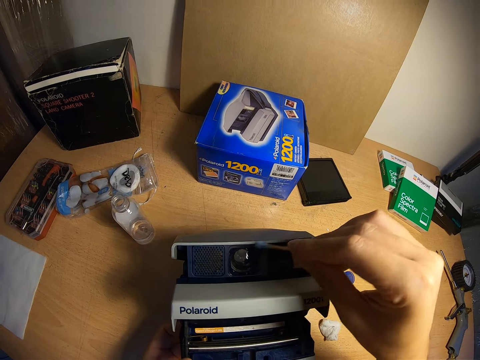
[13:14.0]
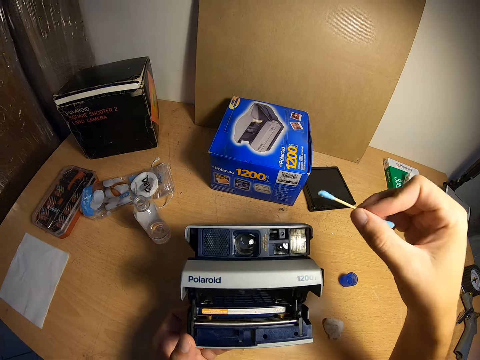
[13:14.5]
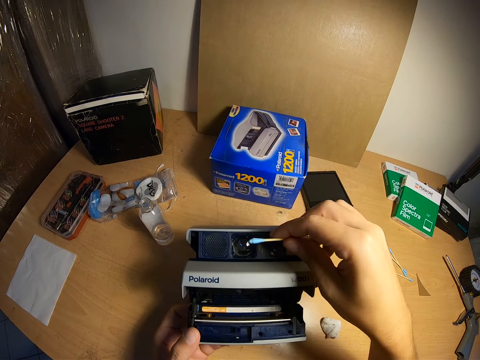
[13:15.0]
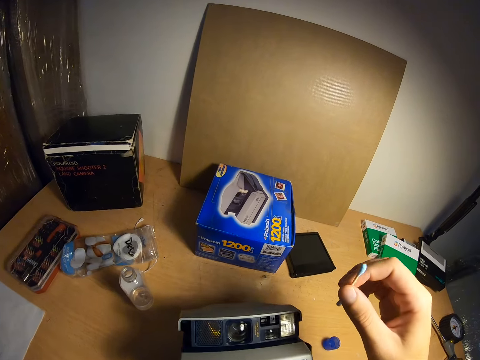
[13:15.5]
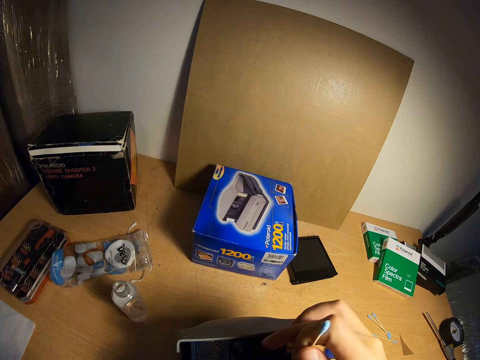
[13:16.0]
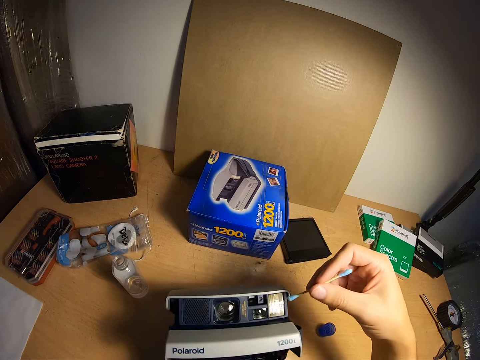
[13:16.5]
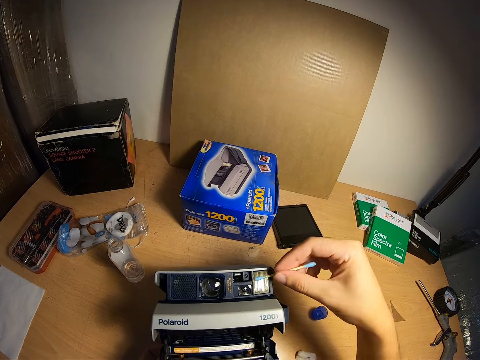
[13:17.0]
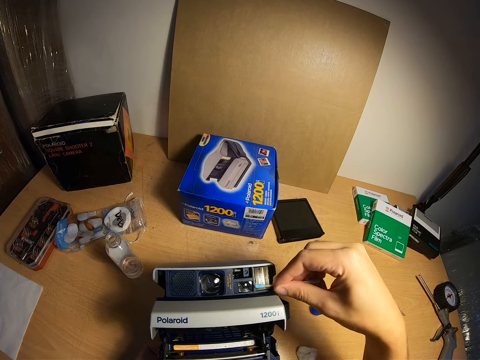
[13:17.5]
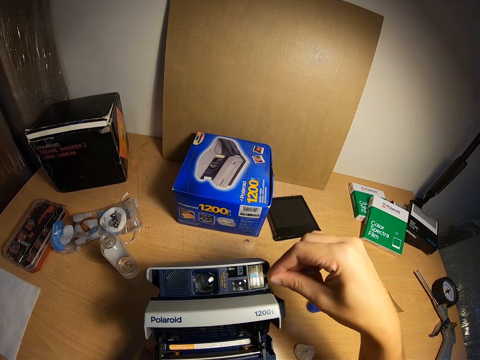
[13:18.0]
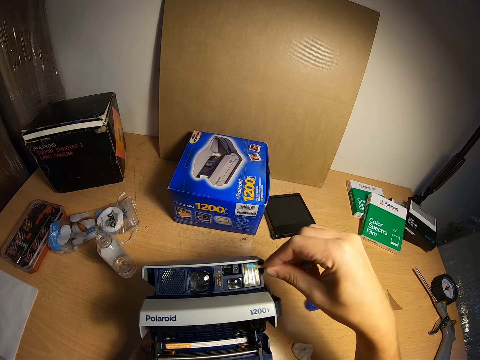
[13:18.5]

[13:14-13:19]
The camera wearer removes the cotton bud from the camera lens. They clean the flash unit of the camera with the cotton bud.

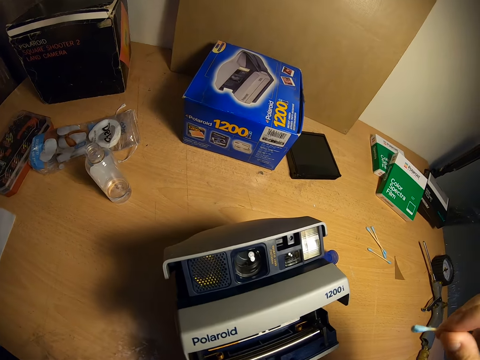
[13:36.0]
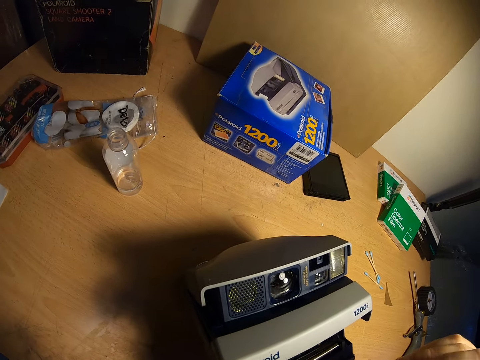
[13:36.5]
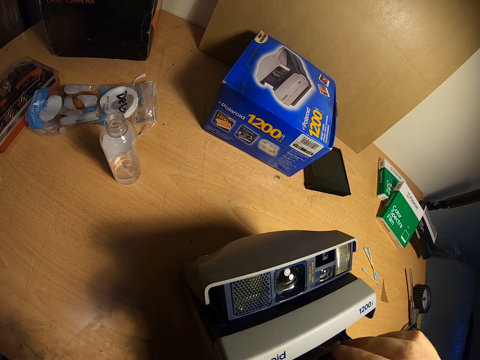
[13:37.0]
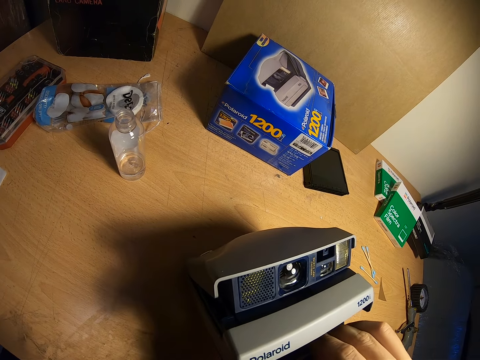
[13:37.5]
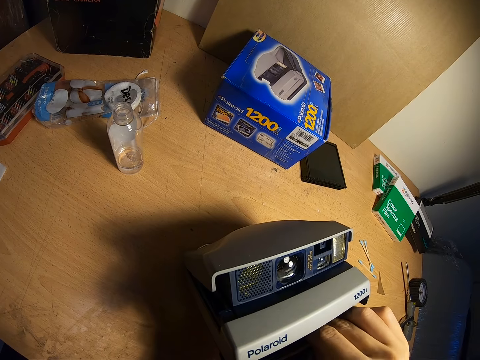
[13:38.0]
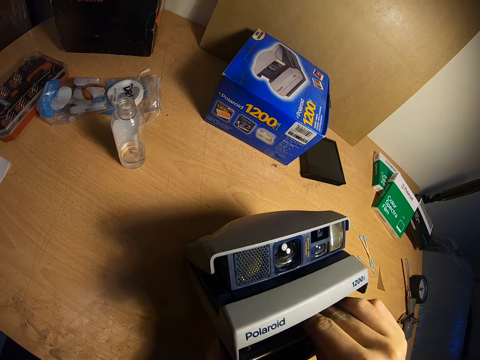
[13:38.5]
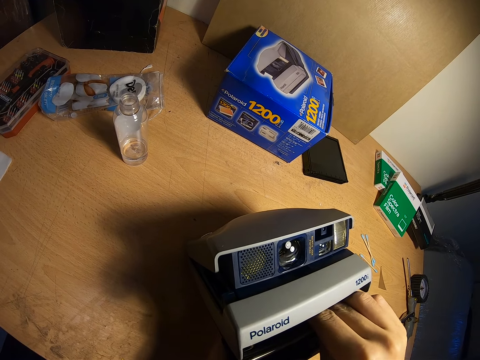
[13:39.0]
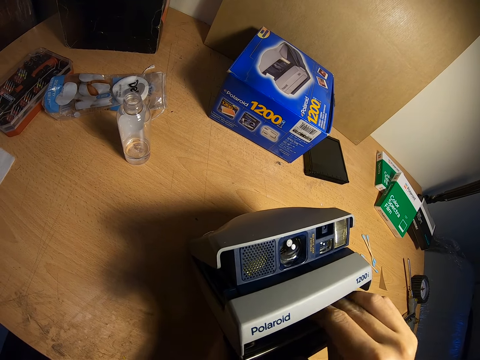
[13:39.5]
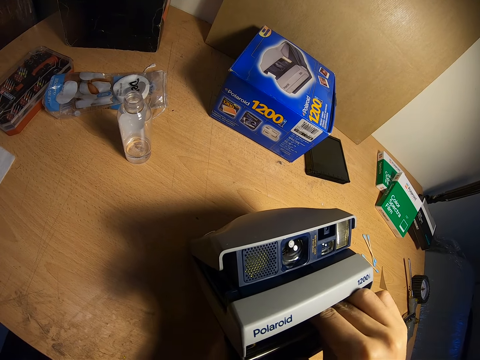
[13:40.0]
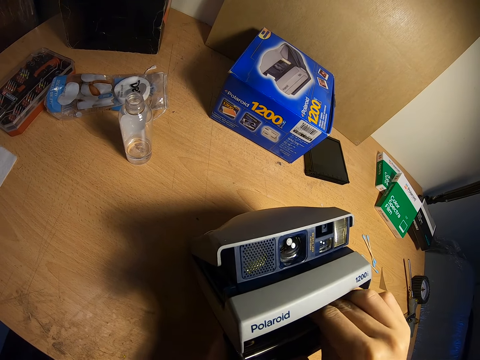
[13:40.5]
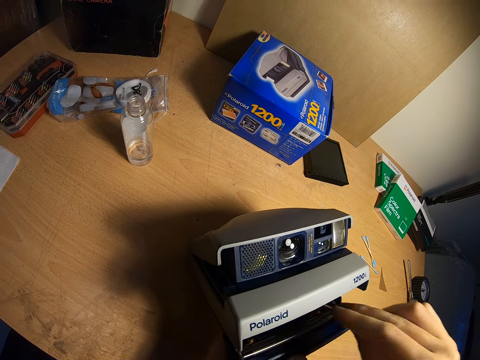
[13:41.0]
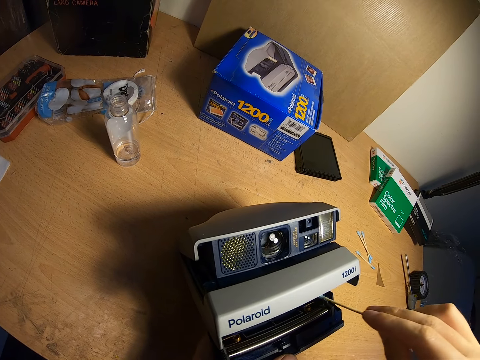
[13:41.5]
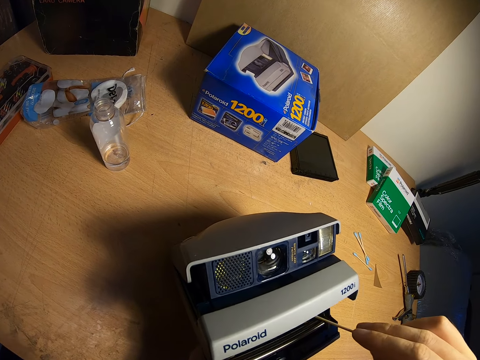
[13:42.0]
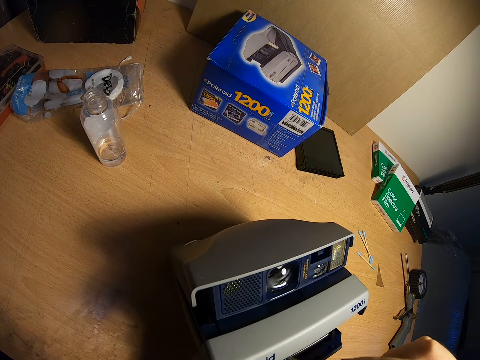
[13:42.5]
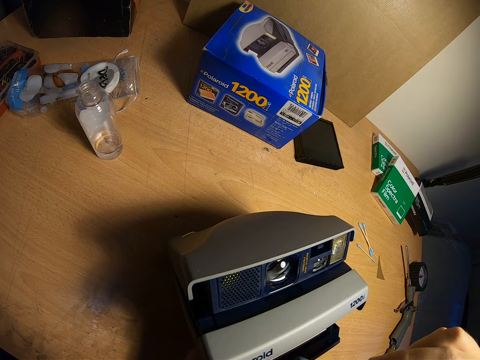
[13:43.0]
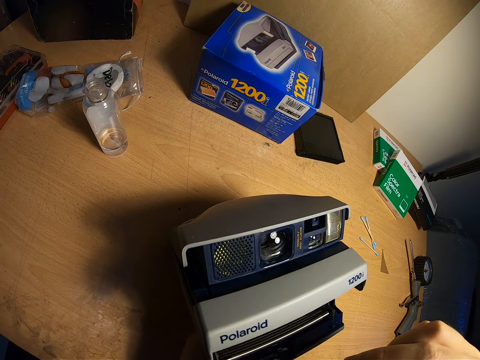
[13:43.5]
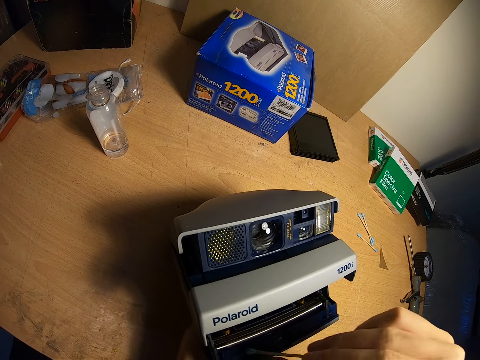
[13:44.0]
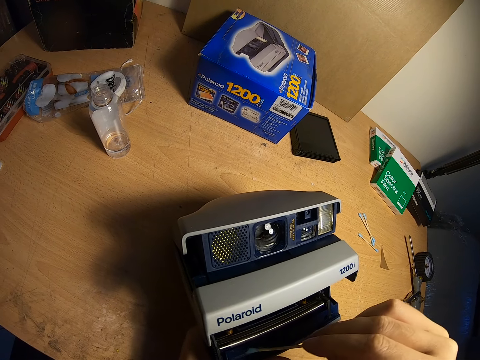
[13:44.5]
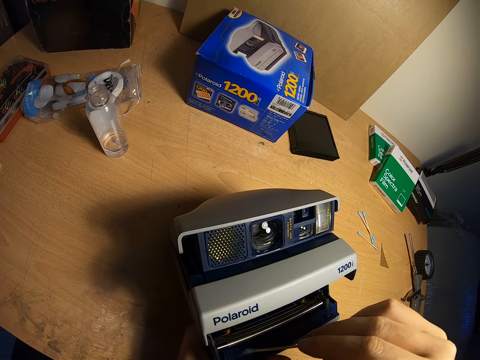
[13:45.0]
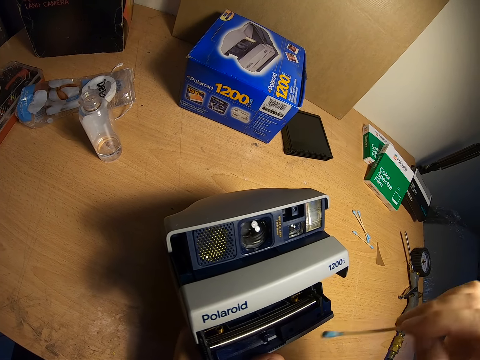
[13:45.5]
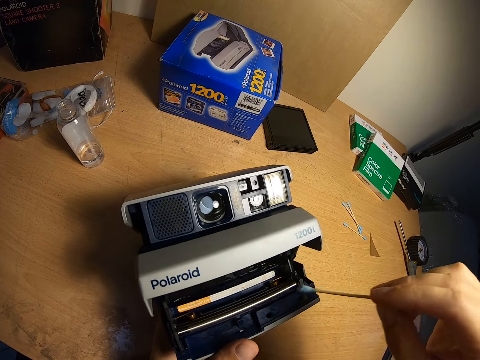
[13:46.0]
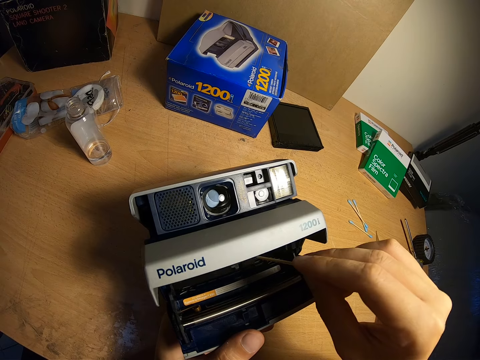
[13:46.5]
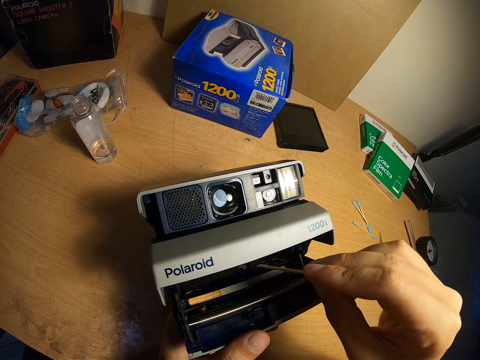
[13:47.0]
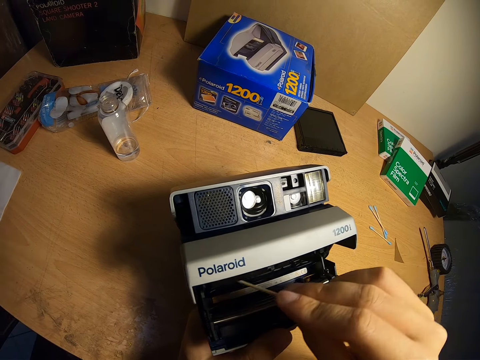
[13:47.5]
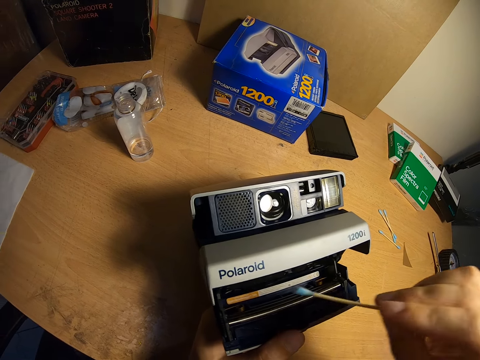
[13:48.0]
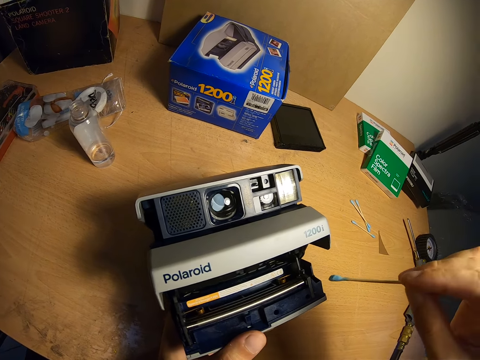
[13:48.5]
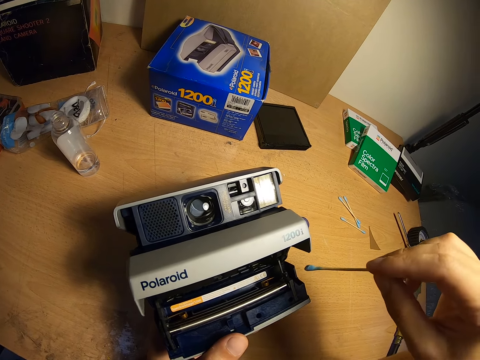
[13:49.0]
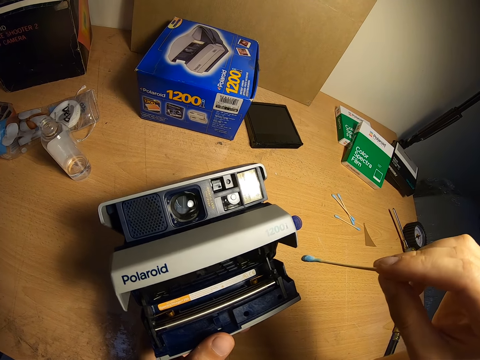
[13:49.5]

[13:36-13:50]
The camera wearer cleans the film eject slot with the cotton bud. They remove the cotton bud from the film eject slot. They clean the film eject slot with the cotton bud. They remove the cotton bud from the film eject slot. They clean the film eject slot with the cotton bud. They clean it again.

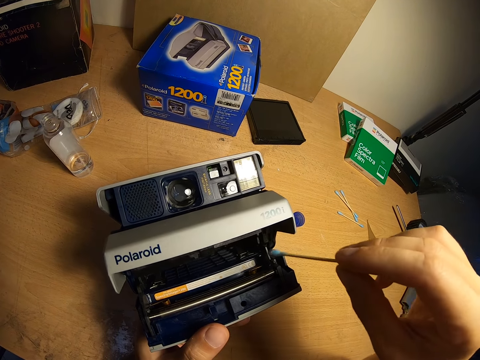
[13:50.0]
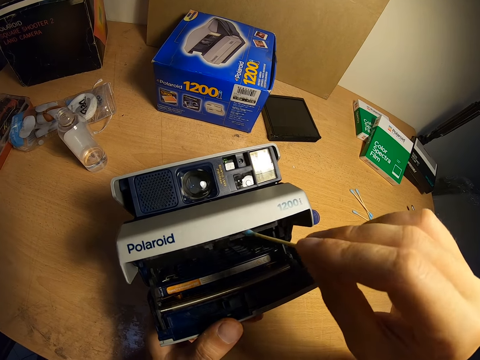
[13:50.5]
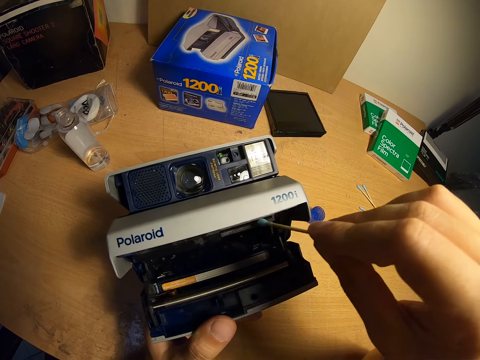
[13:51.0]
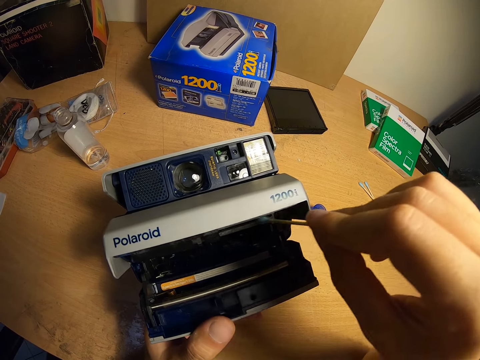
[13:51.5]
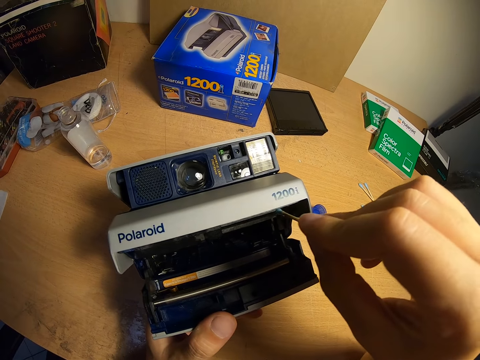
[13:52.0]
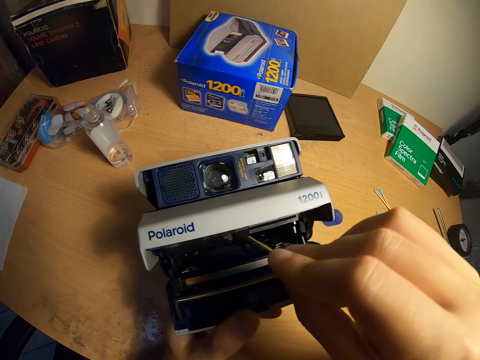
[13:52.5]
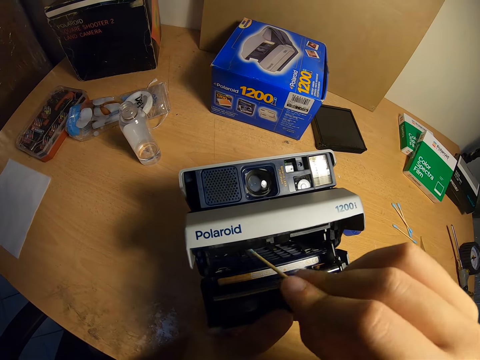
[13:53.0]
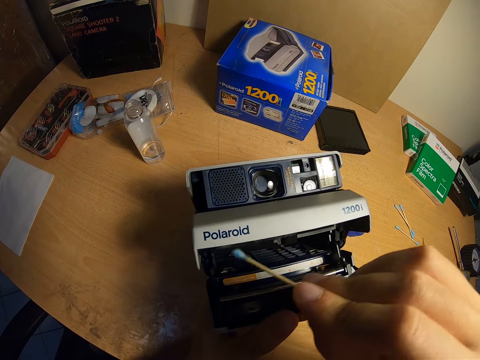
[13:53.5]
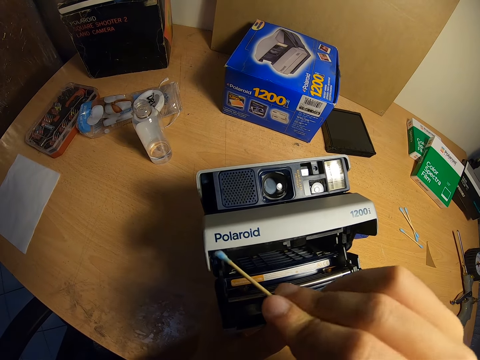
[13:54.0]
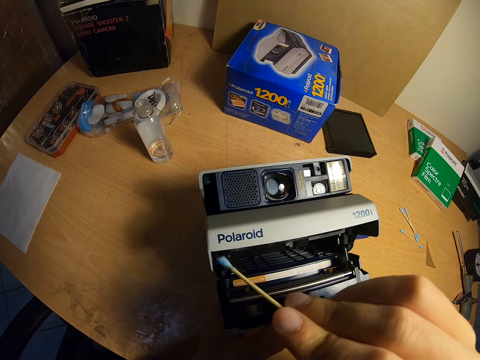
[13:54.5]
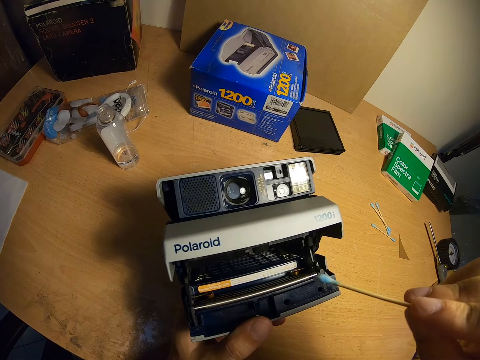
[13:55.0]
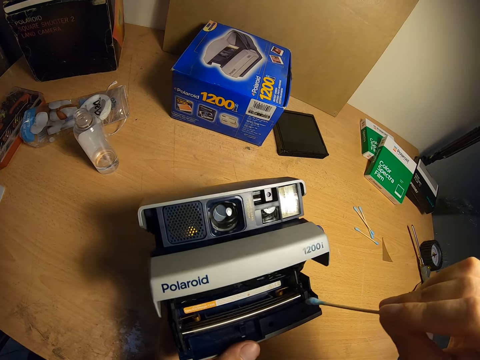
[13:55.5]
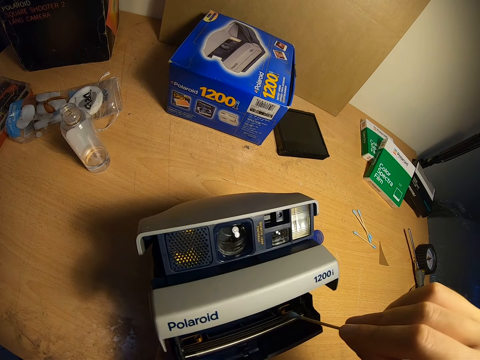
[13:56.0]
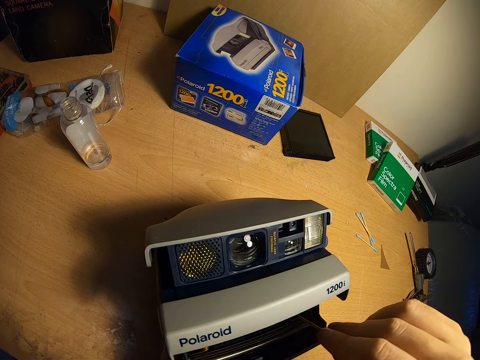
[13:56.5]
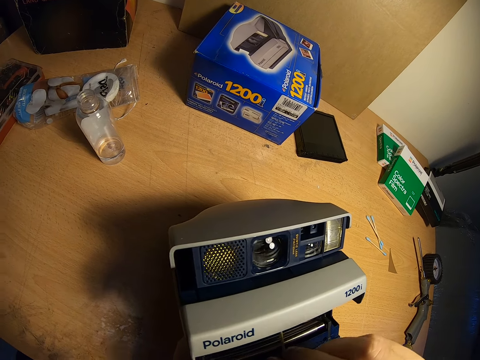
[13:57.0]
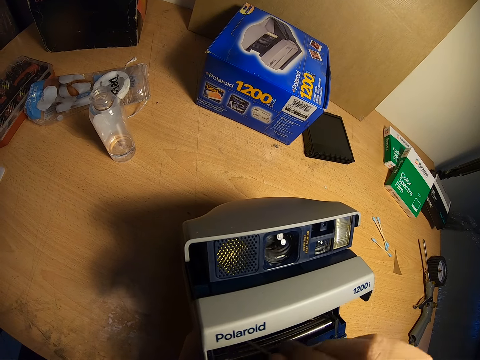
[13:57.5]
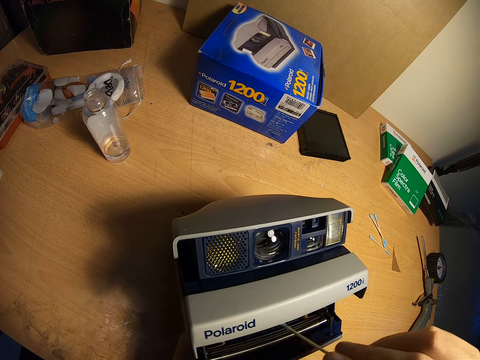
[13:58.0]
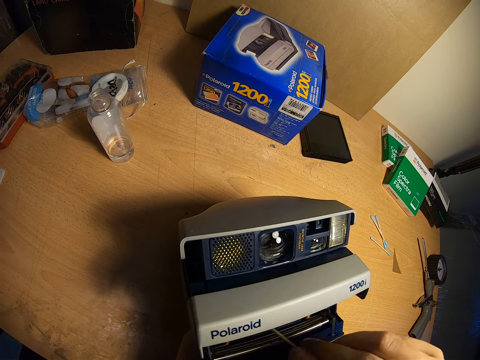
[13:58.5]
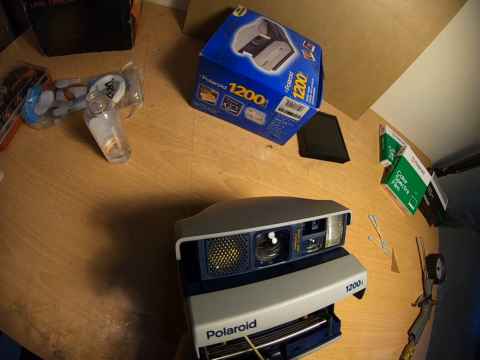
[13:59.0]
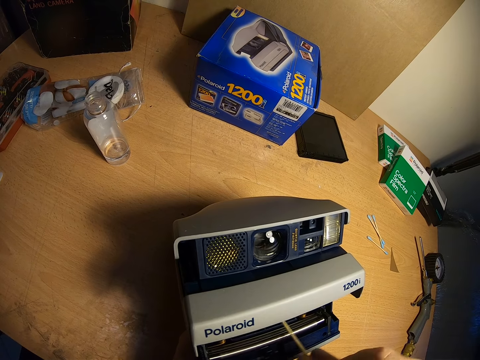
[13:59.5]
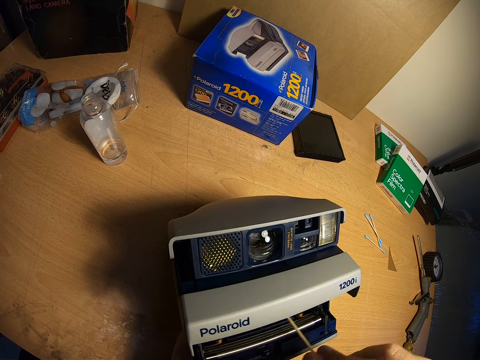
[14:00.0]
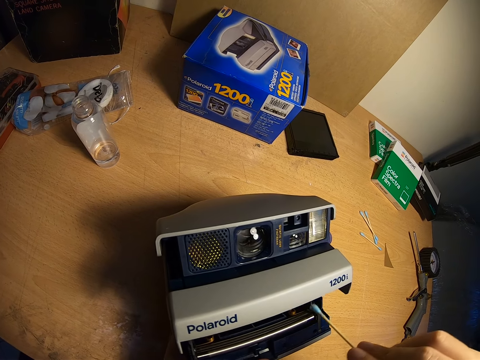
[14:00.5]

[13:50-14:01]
The camera wearer cleans the film eject slot with the cotton bud. They remove the cotton bud from the film eject slot. They clean the film eject slot with the cotton bud.
